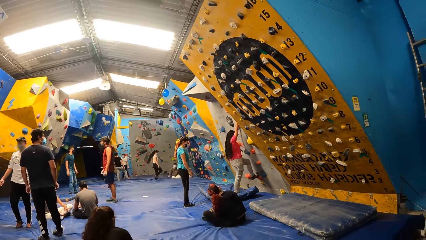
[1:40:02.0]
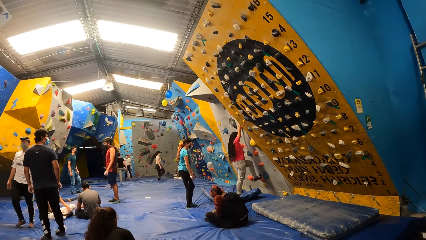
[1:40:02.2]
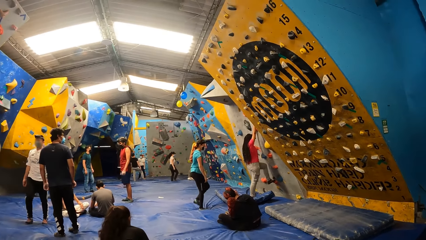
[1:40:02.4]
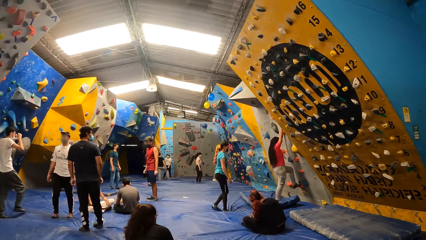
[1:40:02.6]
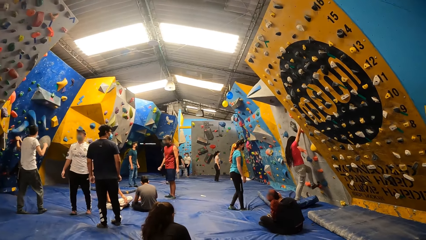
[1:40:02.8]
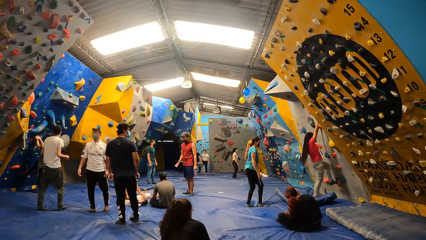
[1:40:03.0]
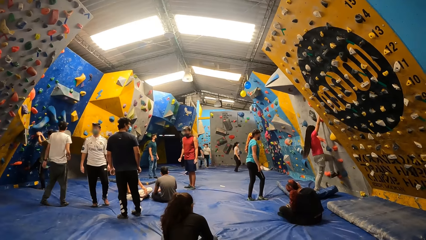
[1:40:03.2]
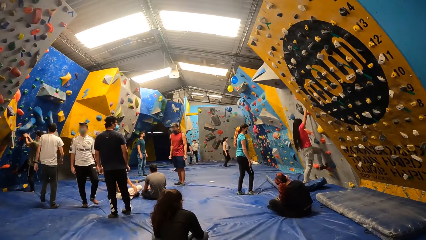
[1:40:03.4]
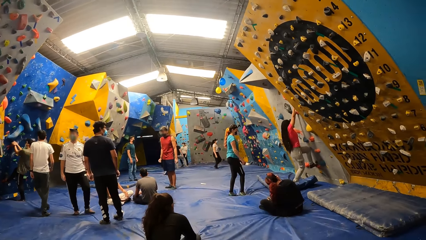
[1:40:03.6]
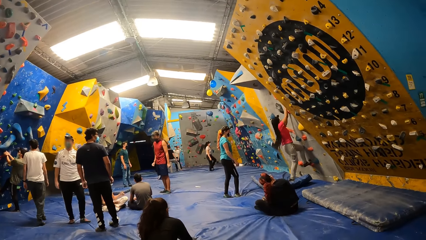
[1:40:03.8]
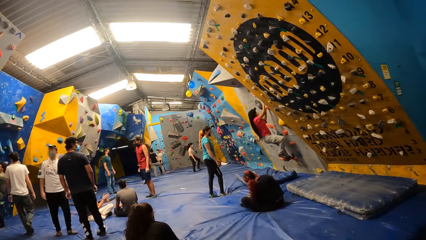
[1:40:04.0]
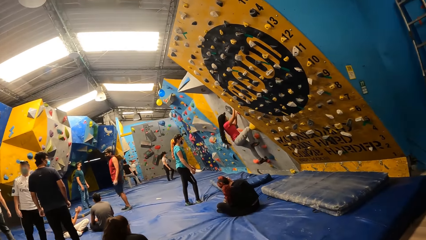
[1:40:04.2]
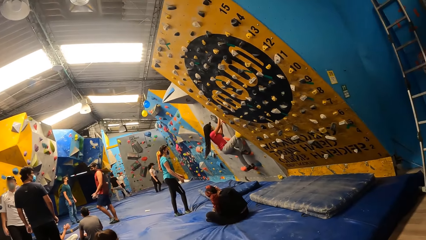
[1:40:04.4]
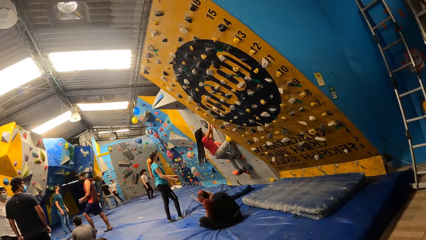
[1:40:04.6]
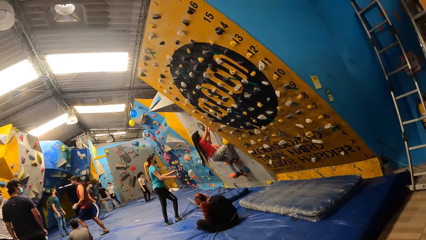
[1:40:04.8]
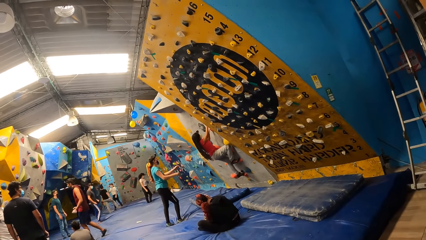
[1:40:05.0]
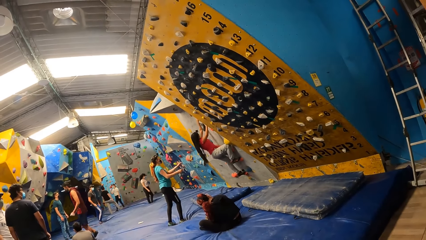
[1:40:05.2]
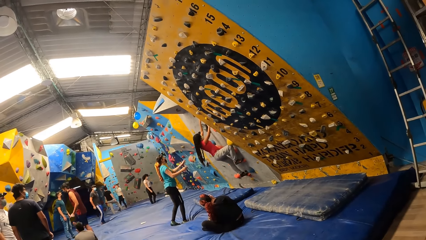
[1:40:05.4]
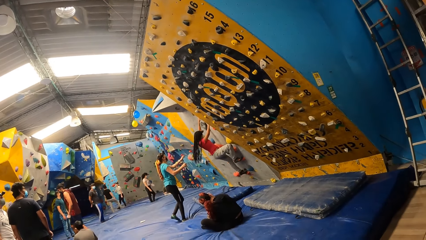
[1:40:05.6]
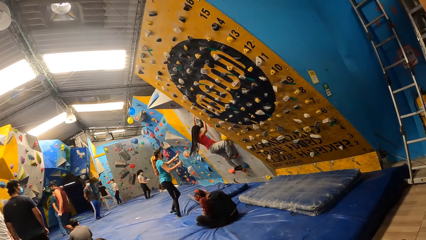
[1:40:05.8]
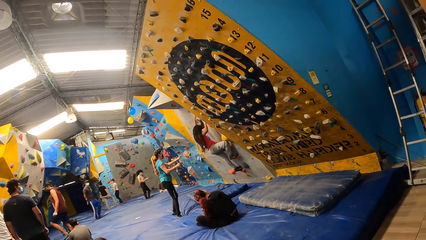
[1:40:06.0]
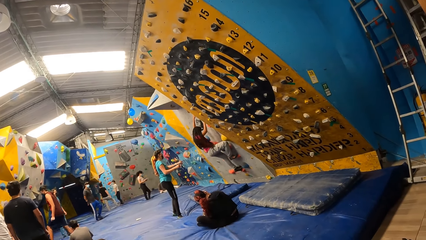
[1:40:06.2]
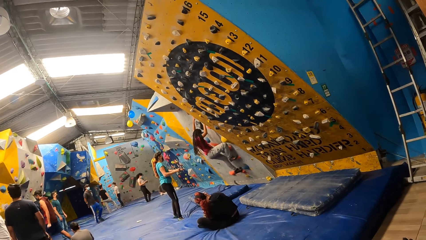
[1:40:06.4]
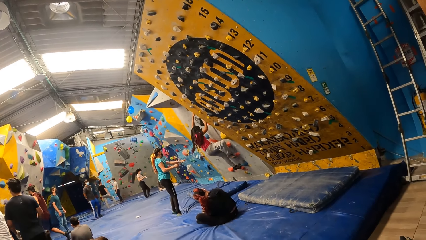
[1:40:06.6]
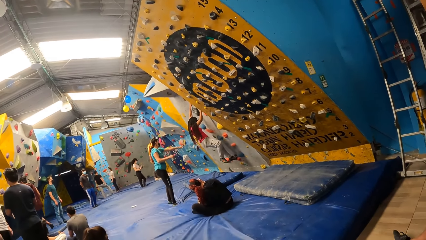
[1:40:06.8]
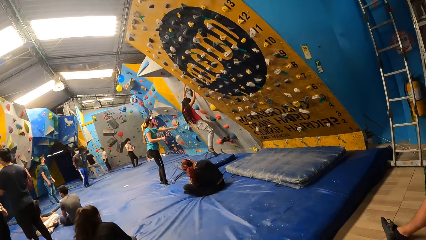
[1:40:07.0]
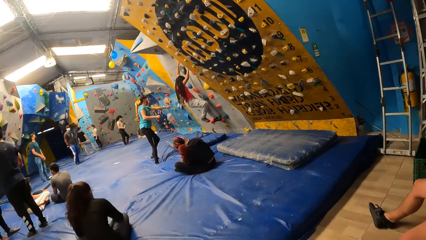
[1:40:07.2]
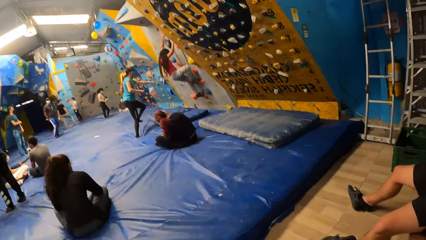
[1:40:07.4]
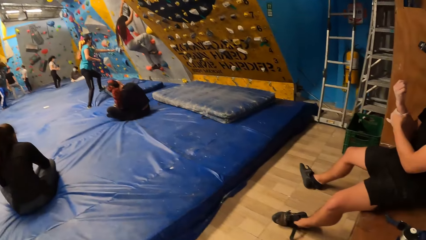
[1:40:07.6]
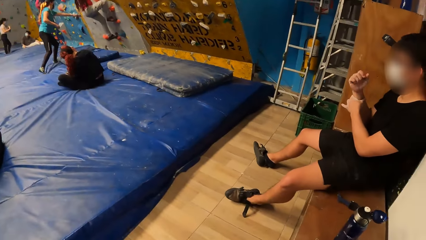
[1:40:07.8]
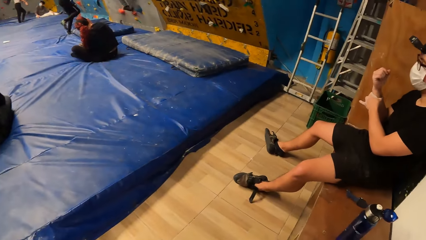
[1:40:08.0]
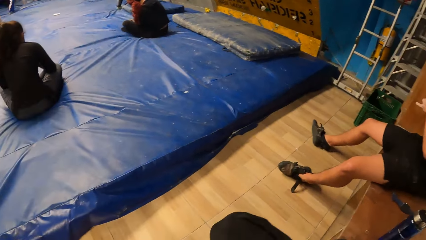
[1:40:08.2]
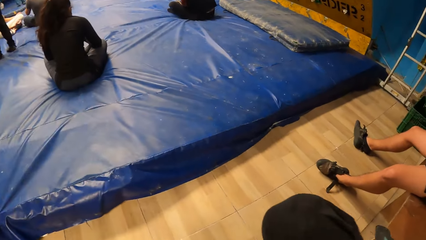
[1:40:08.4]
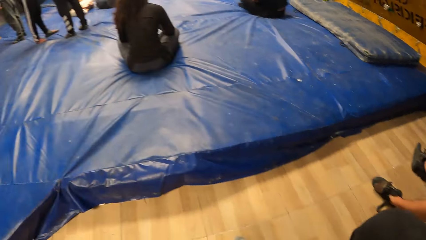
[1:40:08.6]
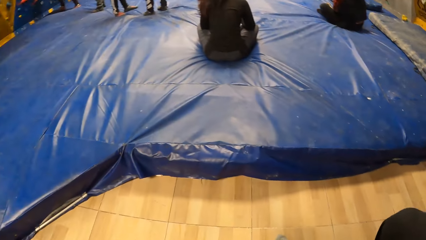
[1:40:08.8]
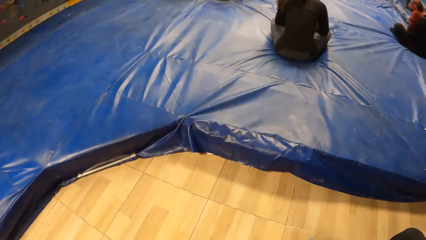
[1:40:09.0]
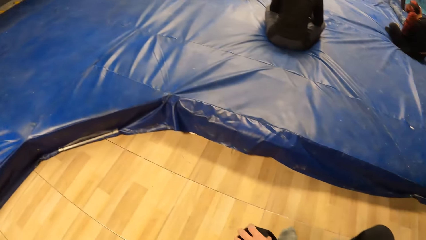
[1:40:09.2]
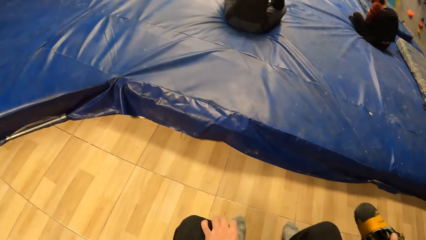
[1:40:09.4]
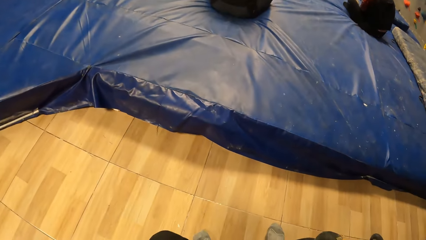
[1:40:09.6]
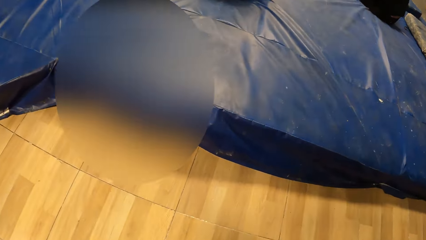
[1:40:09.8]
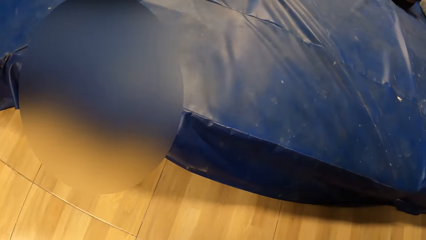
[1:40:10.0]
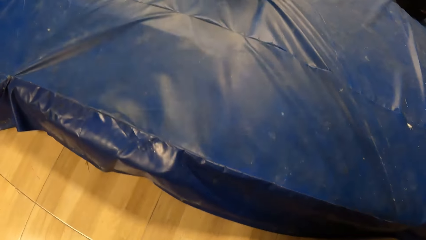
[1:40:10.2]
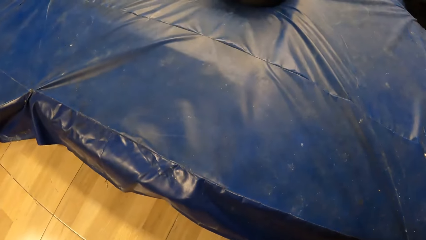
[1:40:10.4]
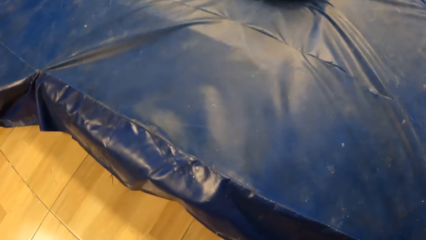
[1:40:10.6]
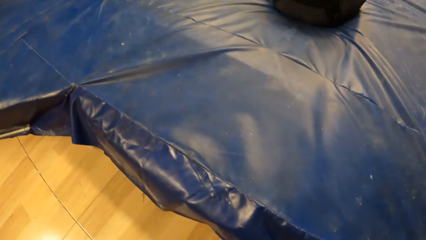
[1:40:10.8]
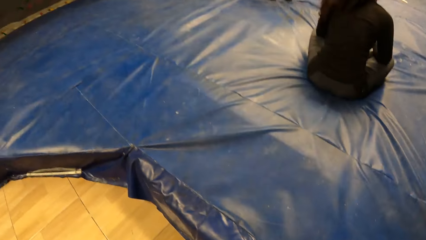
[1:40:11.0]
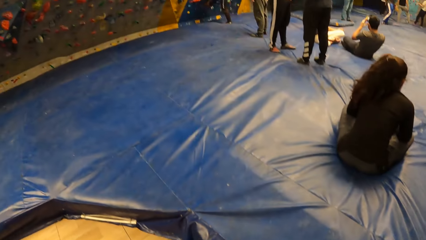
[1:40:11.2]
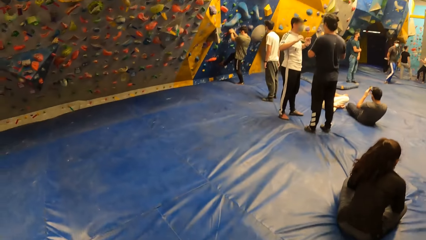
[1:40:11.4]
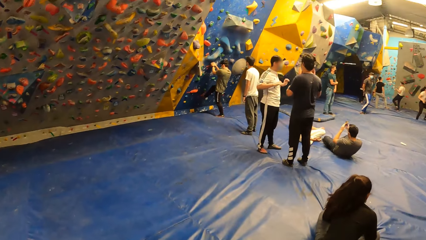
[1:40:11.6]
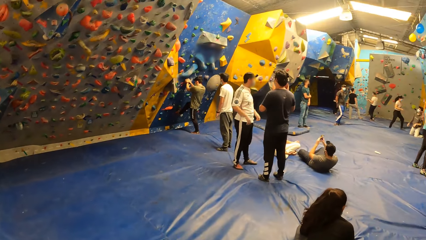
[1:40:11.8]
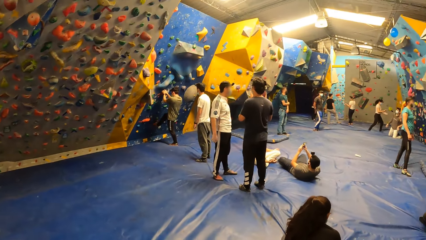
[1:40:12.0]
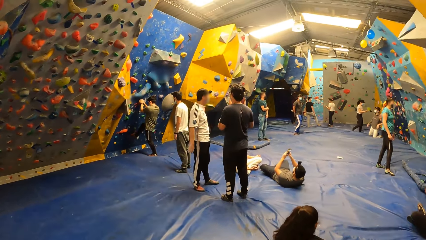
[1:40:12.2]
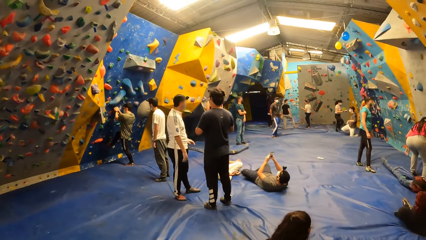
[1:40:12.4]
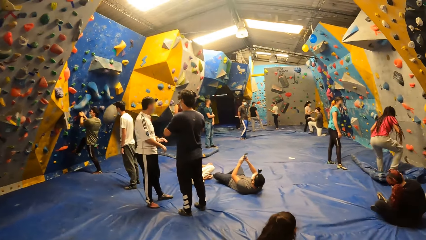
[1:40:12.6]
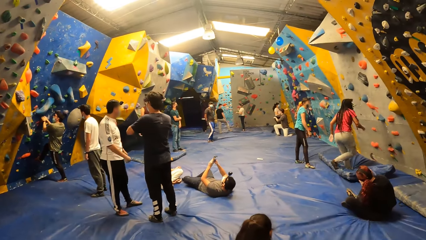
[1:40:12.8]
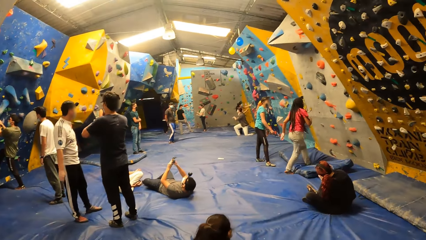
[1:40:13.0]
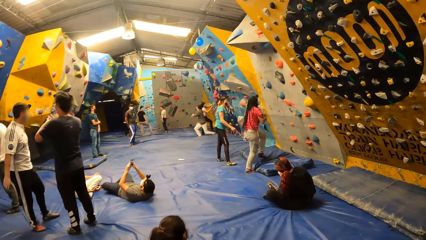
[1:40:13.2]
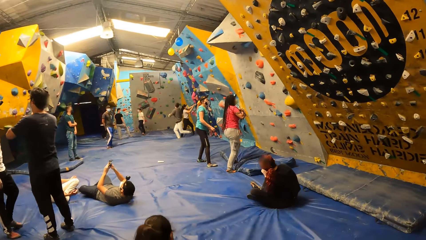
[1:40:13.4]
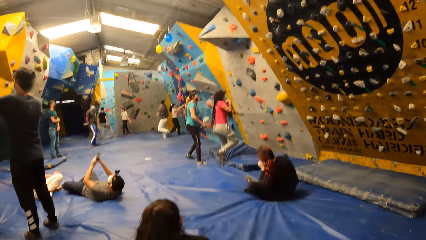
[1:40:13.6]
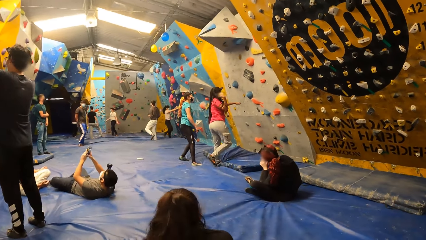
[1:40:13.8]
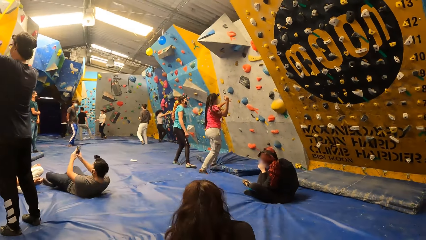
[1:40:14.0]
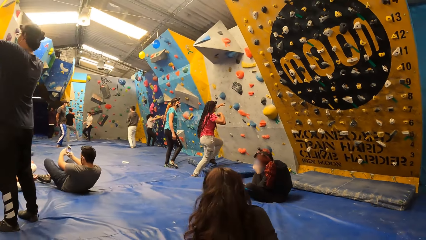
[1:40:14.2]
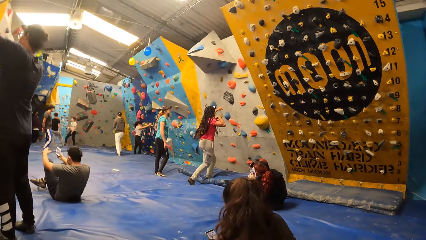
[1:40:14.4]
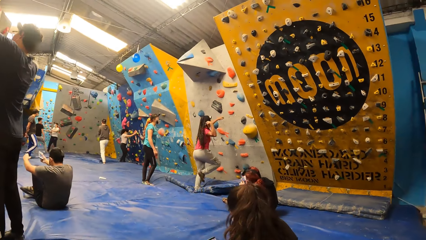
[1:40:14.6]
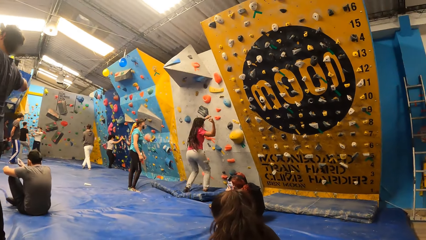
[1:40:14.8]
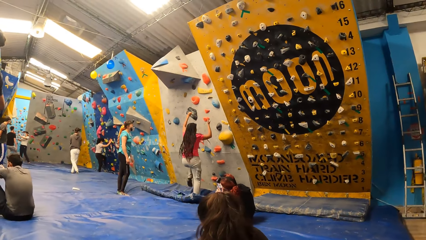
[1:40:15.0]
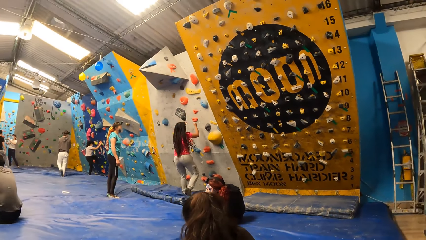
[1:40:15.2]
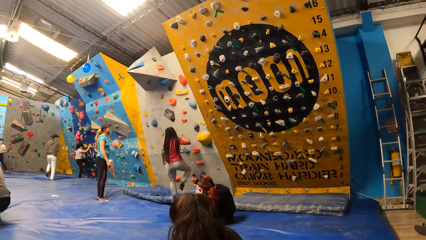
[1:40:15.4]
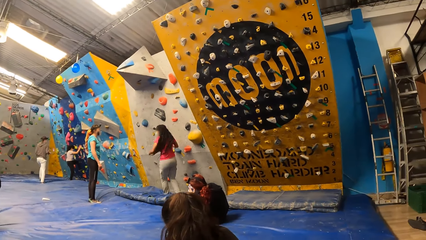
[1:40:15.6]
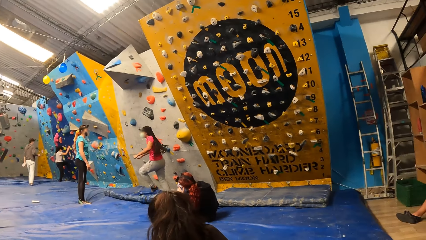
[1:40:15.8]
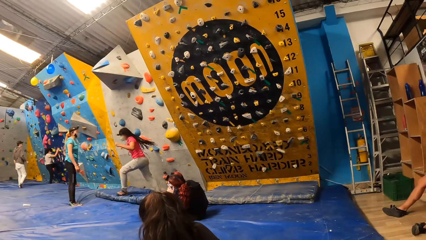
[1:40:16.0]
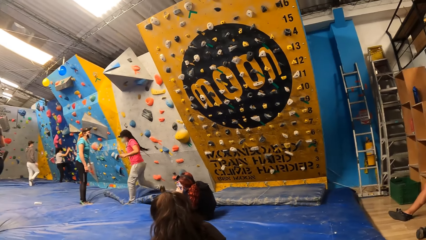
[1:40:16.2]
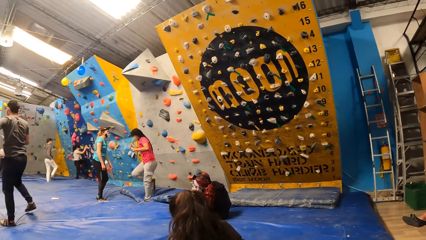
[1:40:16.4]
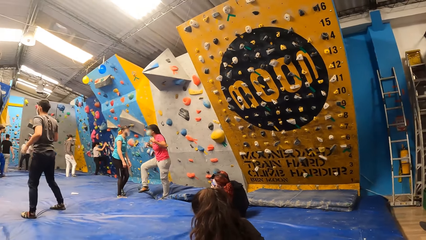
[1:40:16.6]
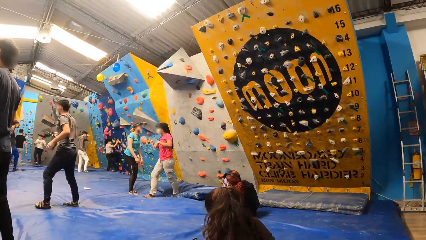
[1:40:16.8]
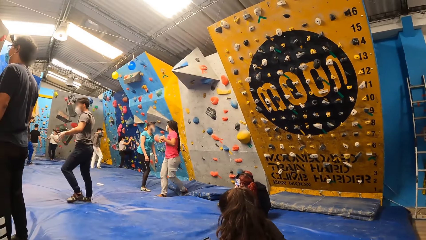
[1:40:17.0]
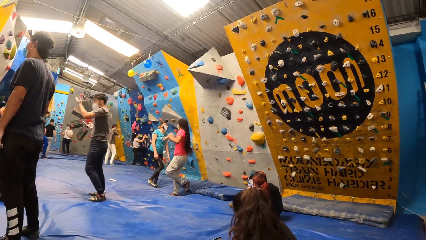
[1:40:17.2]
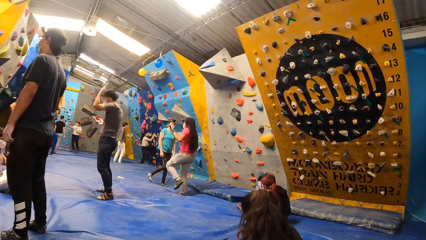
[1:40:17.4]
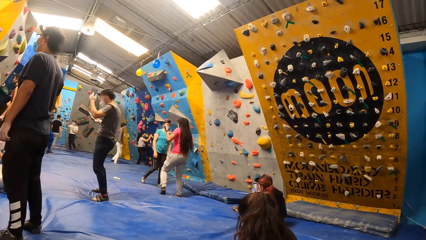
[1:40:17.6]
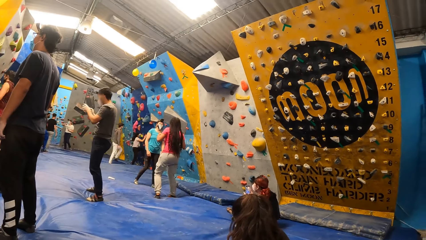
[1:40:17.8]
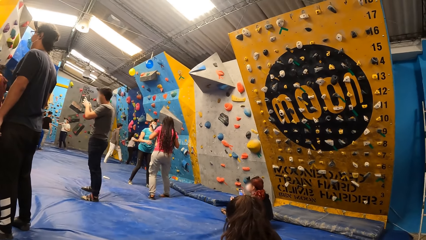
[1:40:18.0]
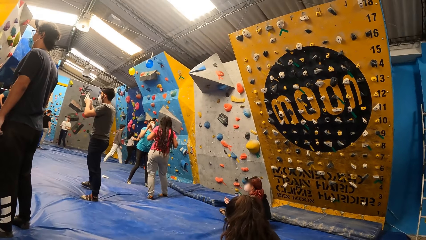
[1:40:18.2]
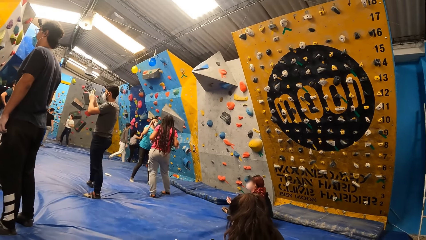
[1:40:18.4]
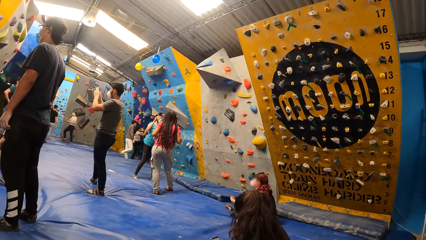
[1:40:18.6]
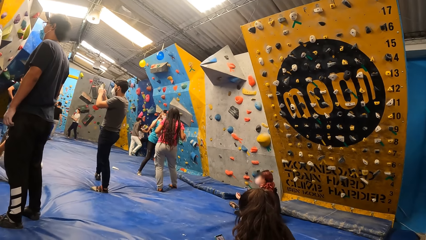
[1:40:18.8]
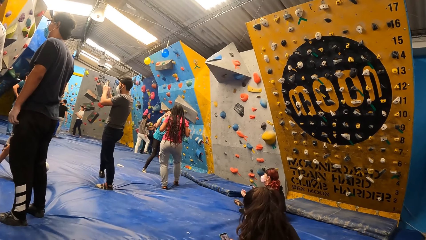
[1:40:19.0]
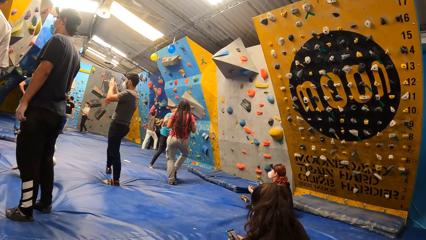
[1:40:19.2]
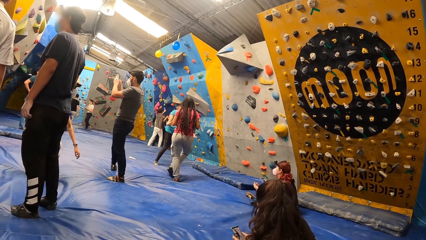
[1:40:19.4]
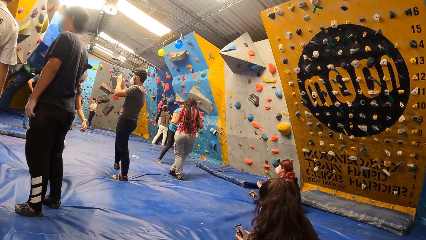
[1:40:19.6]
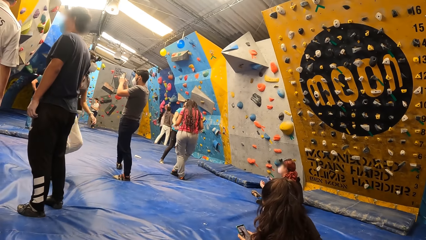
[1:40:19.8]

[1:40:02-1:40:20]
The camera wearer stands up from the bench. They walk around. They sit on the trampoline floor.
